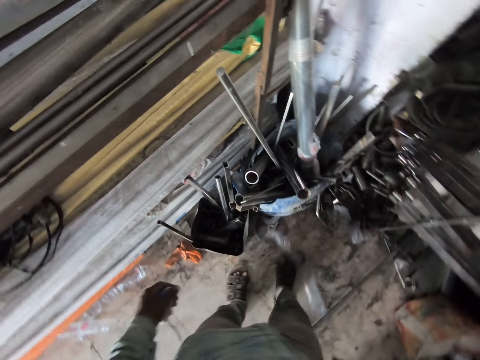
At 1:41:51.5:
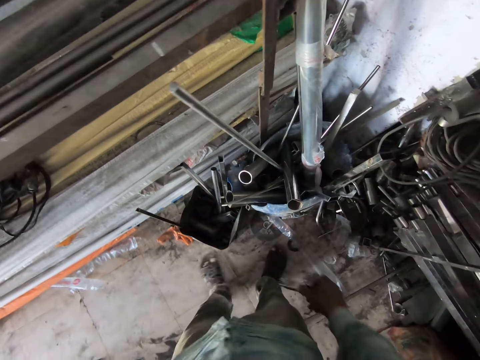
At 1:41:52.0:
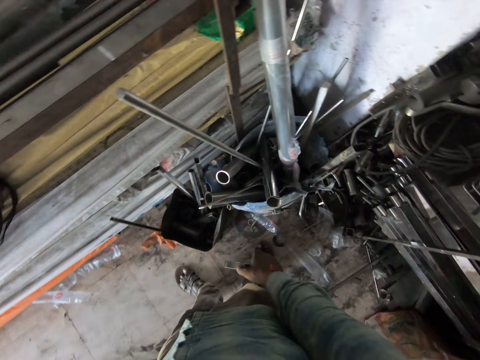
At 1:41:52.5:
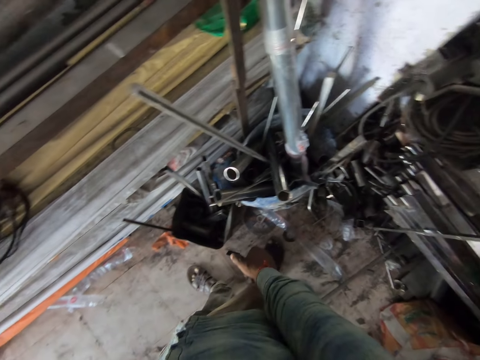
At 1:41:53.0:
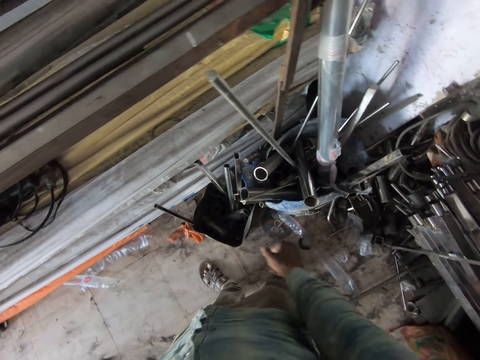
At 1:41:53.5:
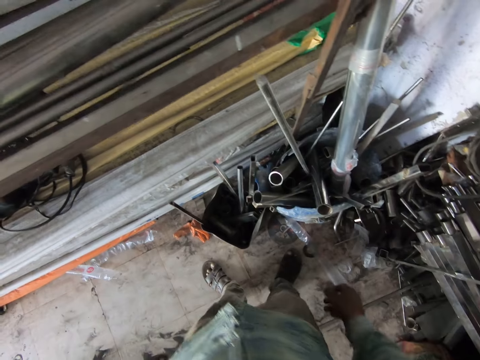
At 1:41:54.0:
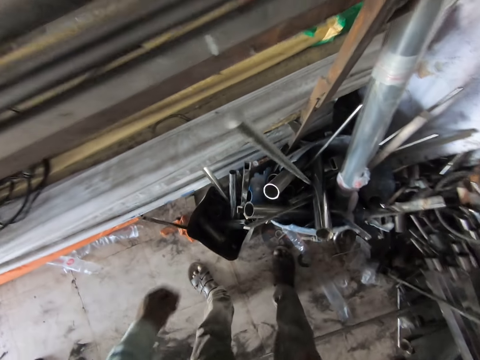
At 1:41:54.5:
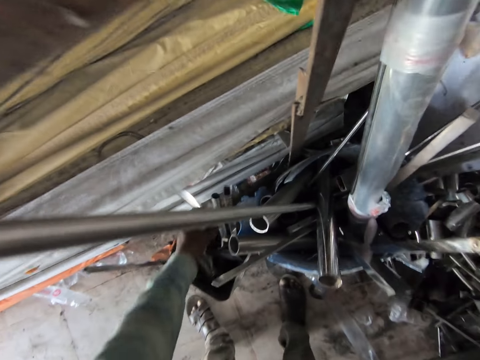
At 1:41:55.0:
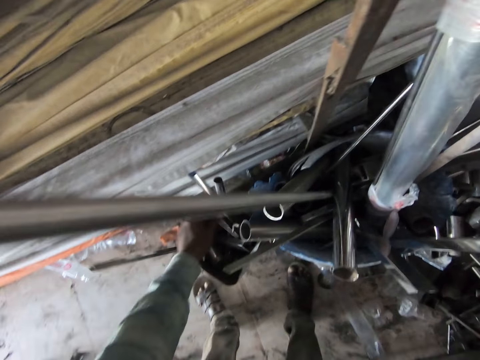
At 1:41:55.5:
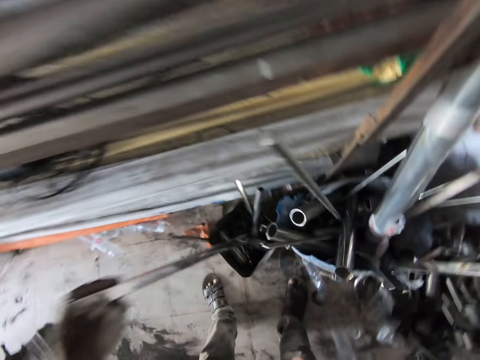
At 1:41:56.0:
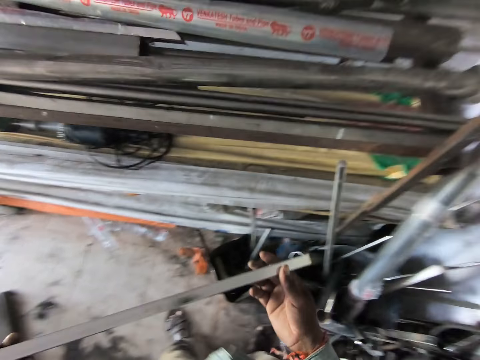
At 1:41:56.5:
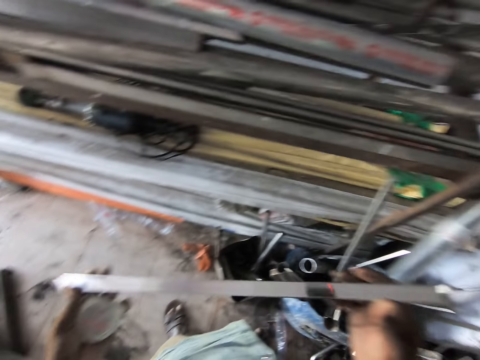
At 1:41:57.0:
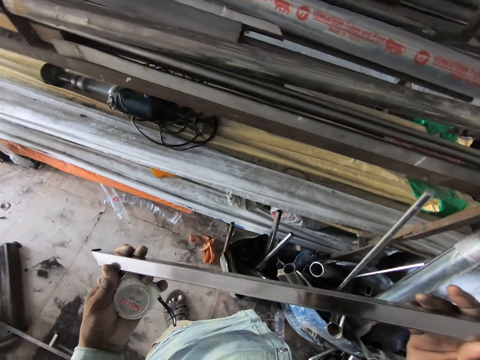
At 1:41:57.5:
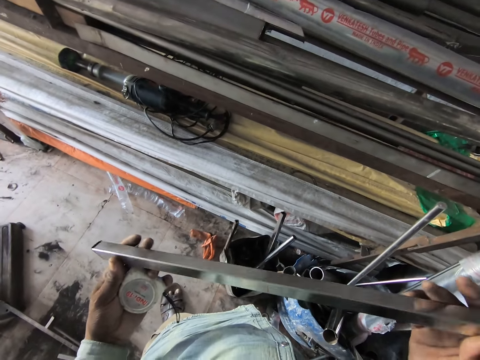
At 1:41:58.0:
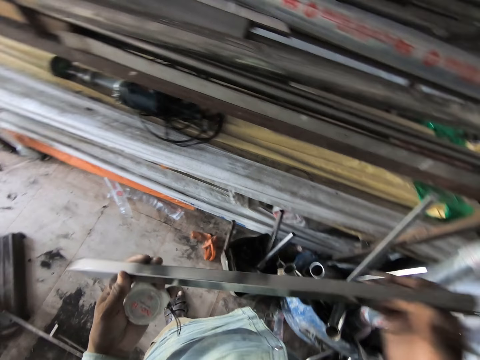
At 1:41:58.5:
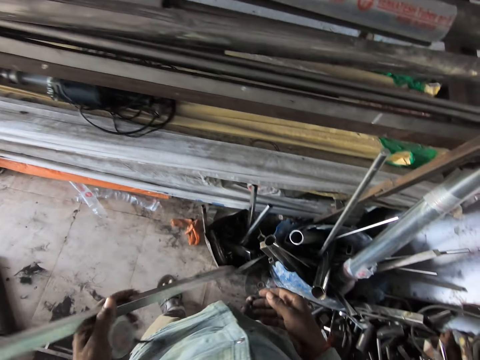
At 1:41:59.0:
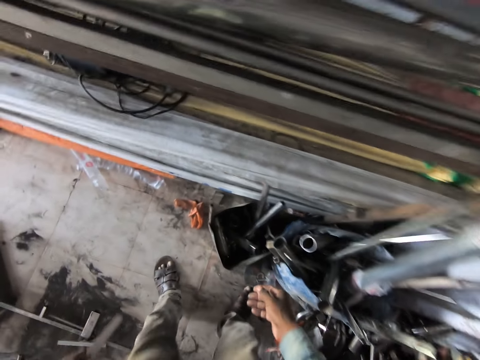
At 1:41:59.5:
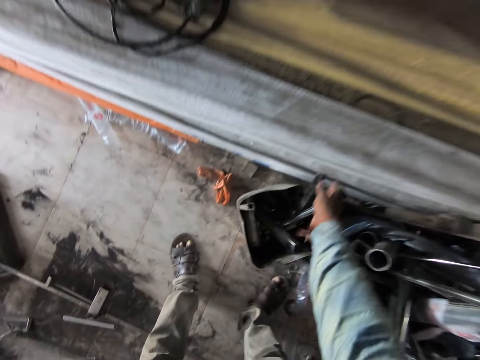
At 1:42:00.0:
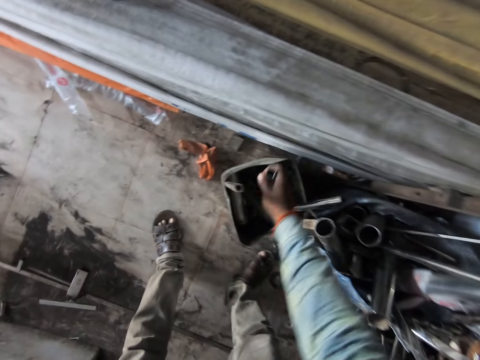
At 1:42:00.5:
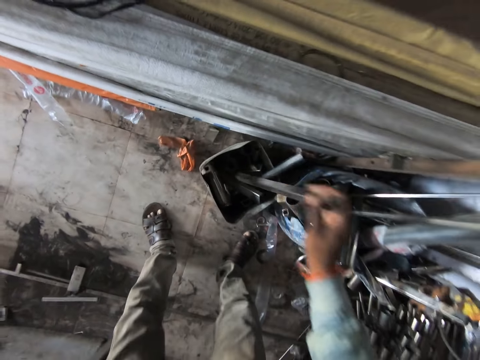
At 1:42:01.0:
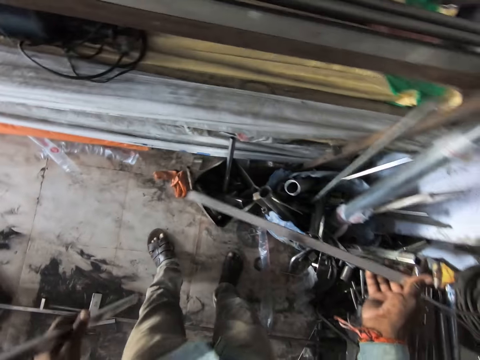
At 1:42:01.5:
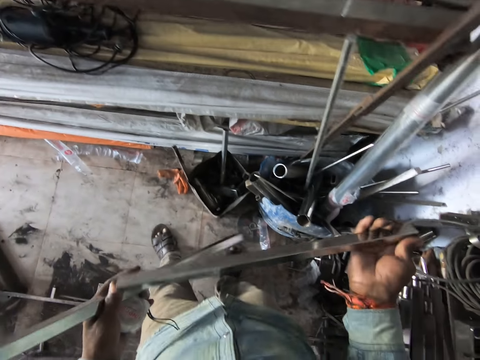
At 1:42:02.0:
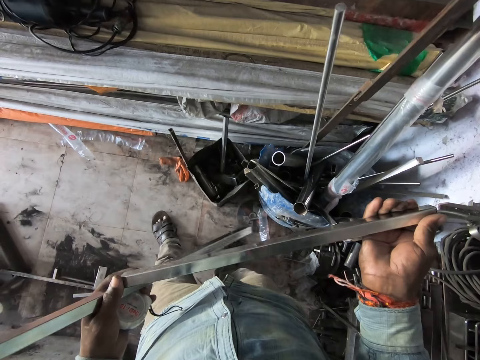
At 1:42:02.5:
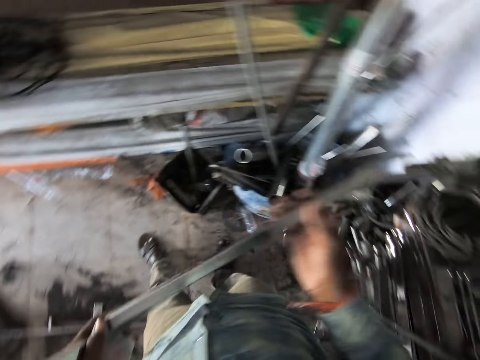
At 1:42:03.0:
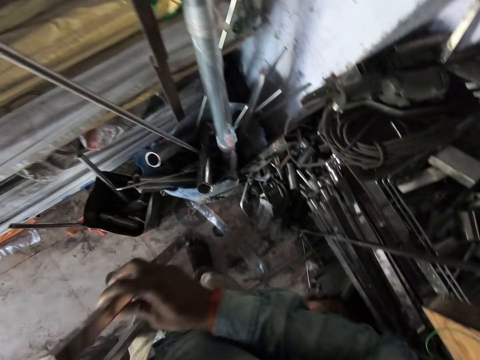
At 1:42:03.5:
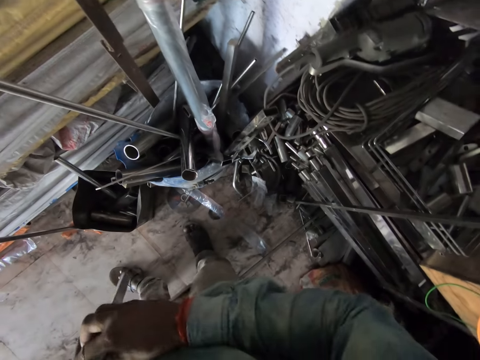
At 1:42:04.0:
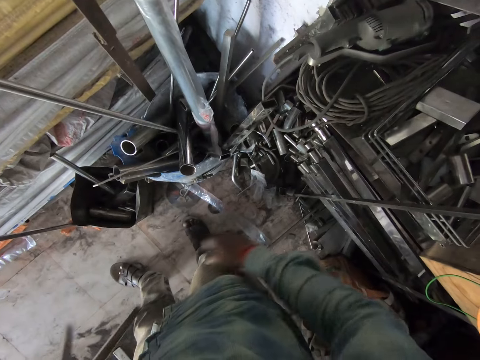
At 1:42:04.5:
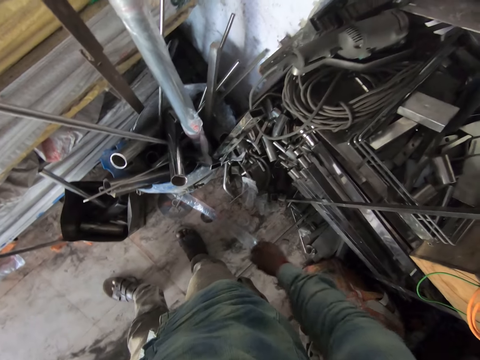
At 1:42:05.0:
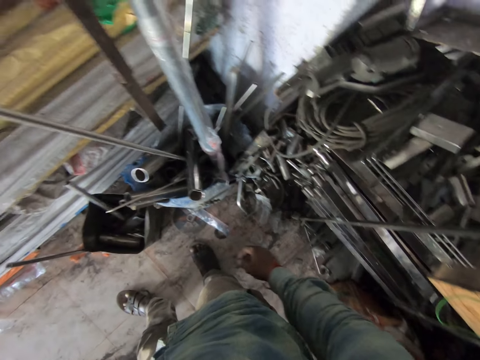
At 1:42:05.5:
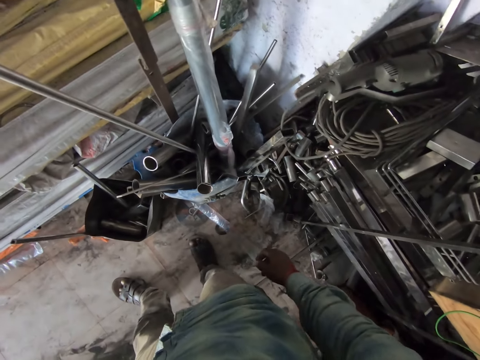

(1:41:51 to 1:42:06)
The camera wearer drops the metal piece in his right hand in the bucket. He picks up a metal pole from the bucket with his left hand. He holds the metal pole with both hands. He looks at the metal. He holds the metal pole with his left hand. He picks up a metal rod from the bucket with his right hand. He holds the metal rod with both hands. He holds the metal rod with his right hand. He passes the metal rod from his right hand to his left hand.

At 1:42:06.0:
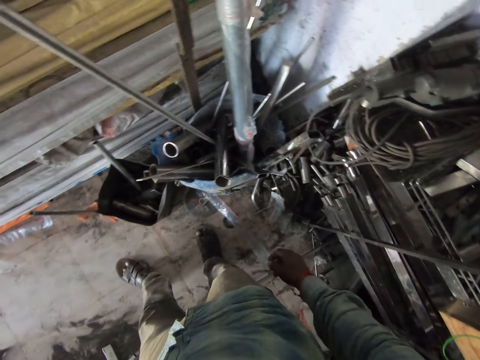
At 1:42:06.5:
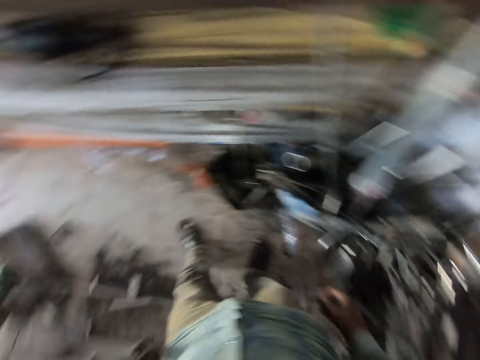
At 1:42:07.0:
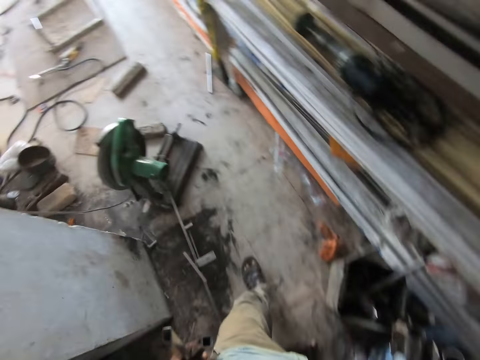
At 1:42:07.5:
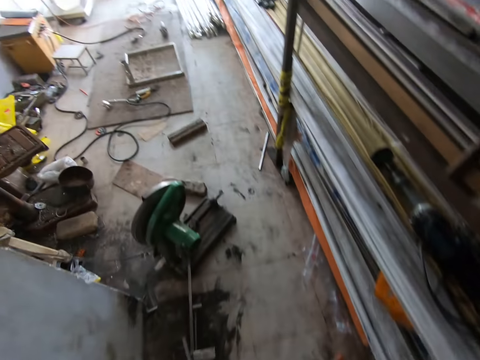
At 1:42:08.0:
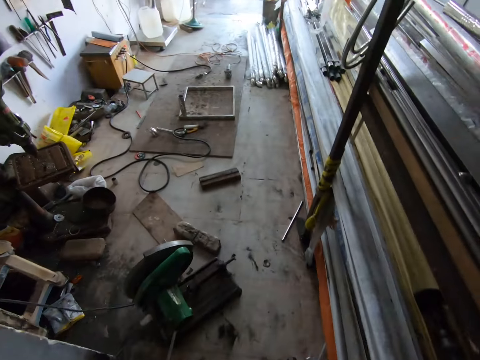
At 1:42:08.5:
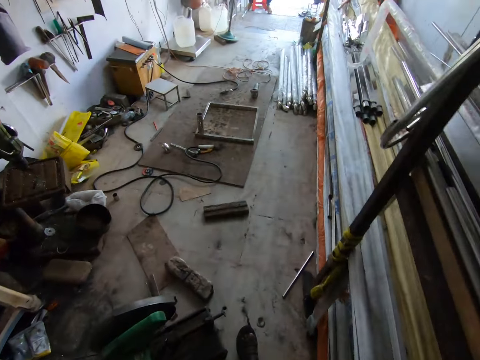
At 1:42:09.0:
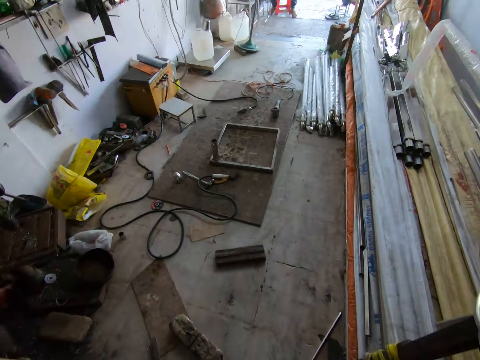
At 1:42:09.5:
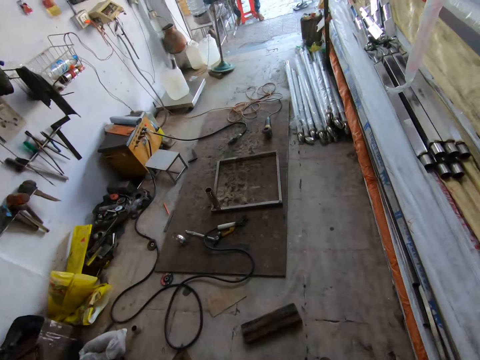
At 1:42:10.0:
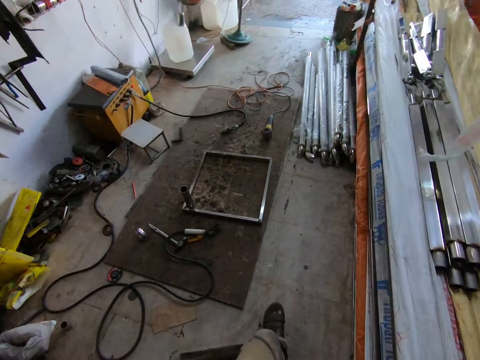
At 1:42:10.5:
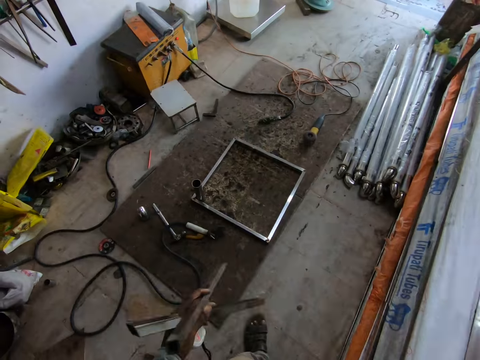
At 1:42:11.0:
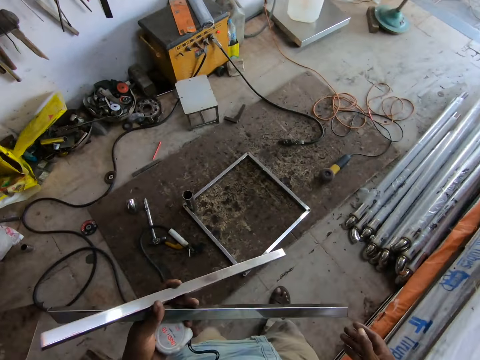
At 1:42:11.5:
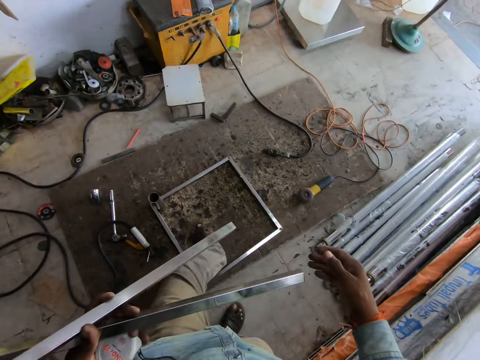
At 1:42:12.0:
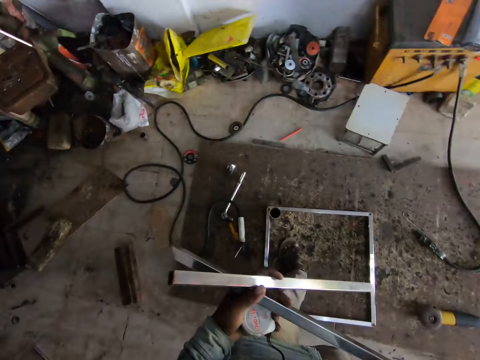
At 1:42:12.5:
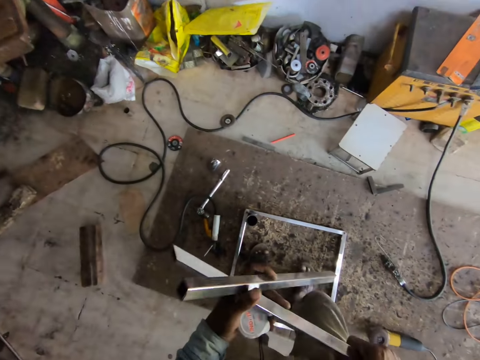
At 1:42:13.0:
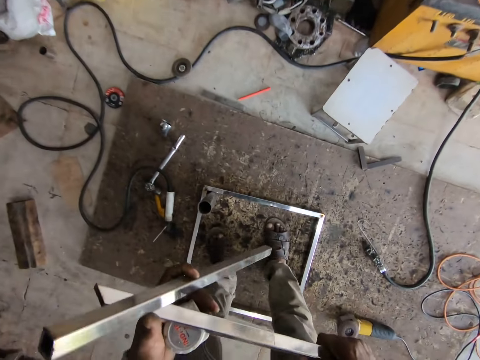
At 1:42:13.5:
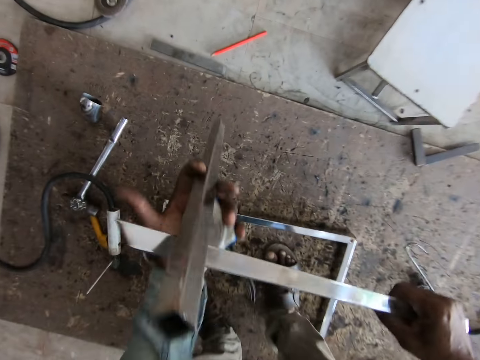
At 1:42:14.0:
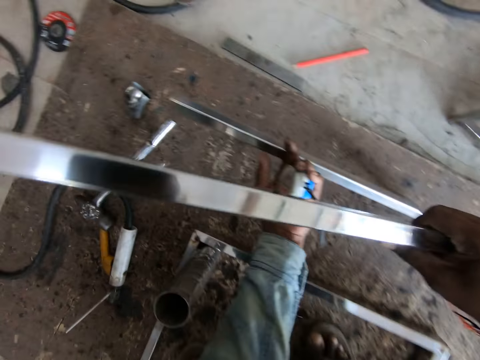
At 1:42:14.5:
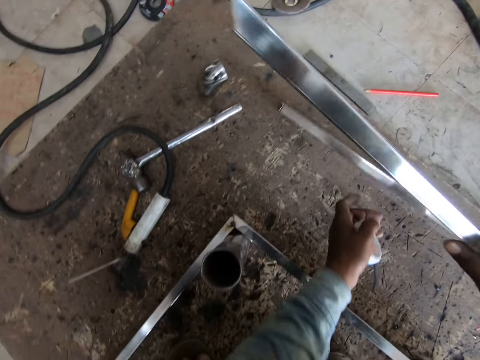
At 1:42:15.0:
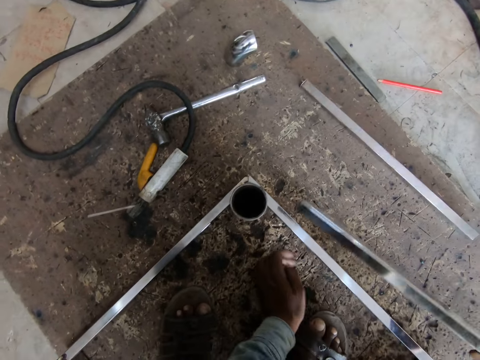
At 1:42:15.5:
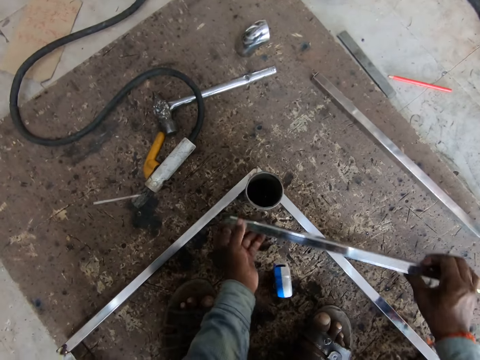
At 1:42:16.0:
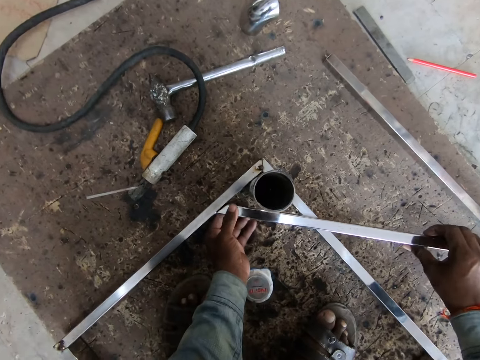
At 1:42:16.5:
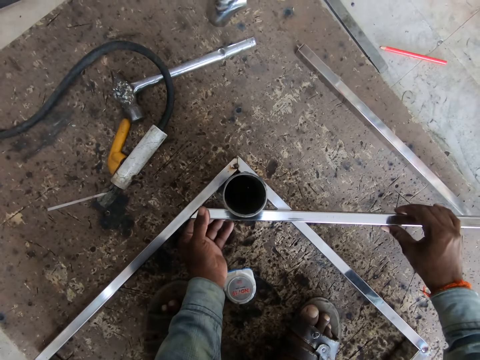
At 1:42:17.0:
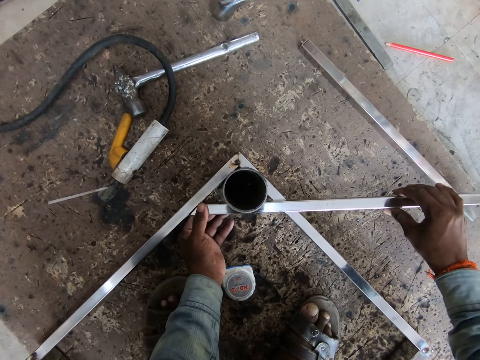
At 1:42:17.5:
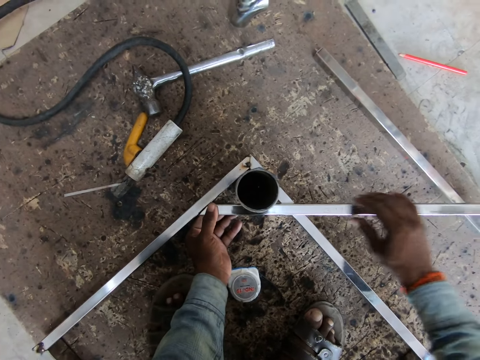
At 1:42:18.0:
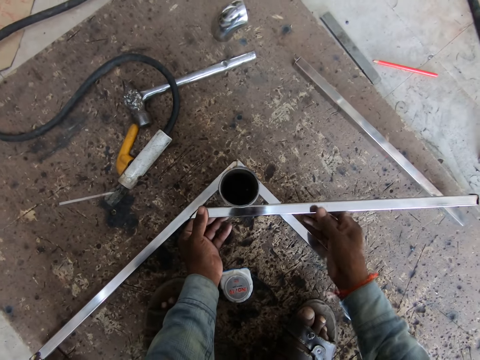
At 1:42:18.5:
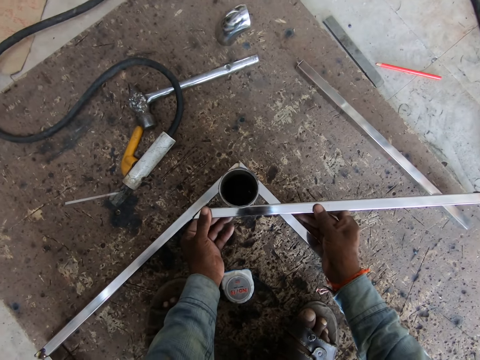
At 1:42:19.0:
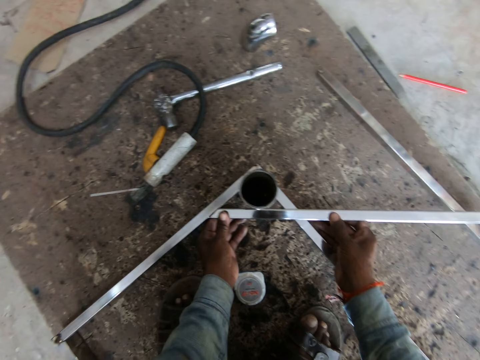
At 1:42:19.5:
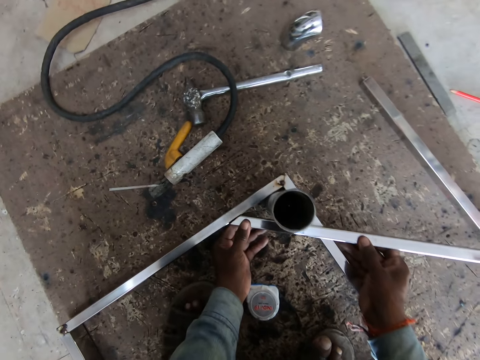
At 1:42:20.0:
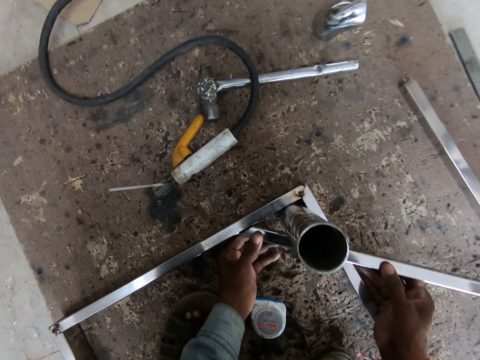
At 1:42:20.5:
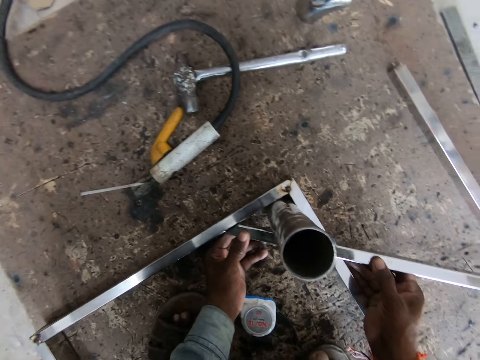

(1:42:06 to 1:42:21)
The camera wearer walks around. He takes the metal pole from his left hand with his right hand. He bends down. He drops a metal rod in his left hand on the work surface. He drops the measuring tape in his left hand on the work surface. He holds the metal pole in his right hand with both hands. He places the metal pole in his hands across the edge of the metal frame on the work surface. He adjusts the metal on the metal.
